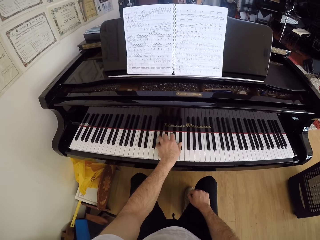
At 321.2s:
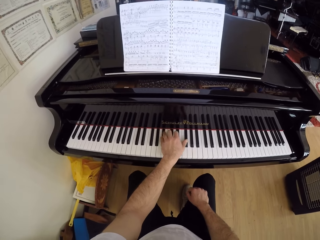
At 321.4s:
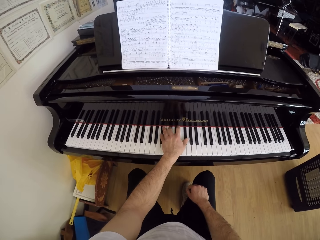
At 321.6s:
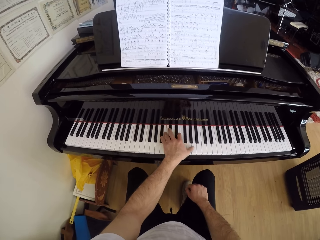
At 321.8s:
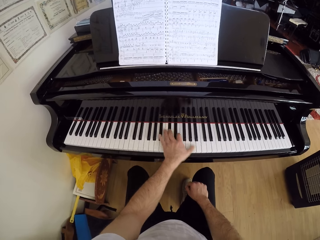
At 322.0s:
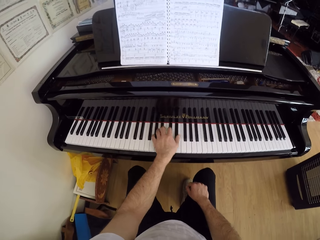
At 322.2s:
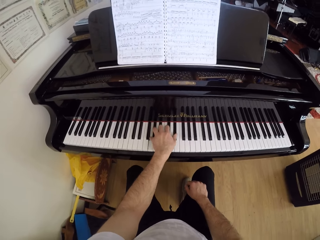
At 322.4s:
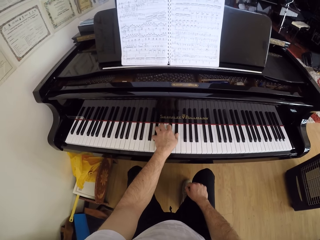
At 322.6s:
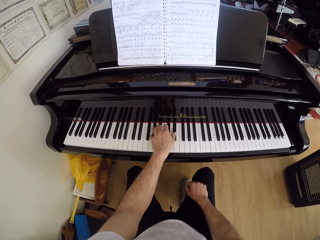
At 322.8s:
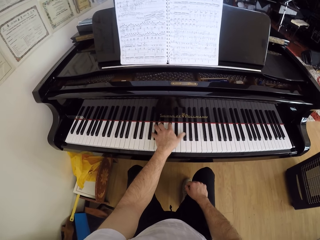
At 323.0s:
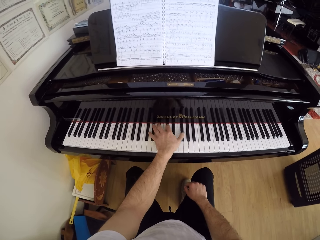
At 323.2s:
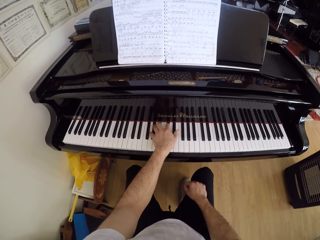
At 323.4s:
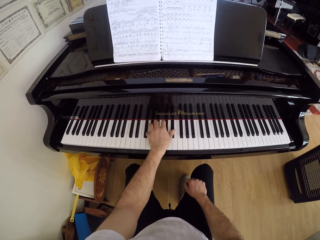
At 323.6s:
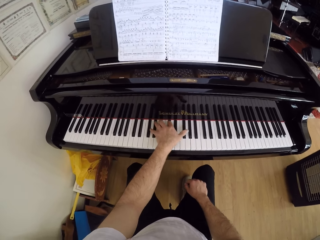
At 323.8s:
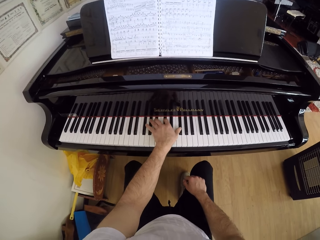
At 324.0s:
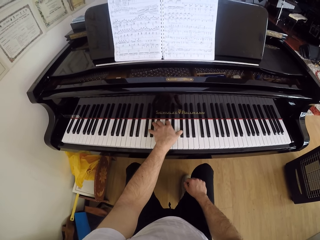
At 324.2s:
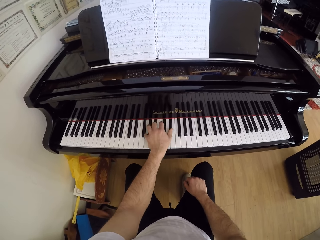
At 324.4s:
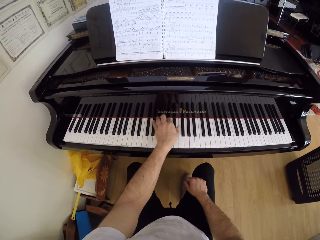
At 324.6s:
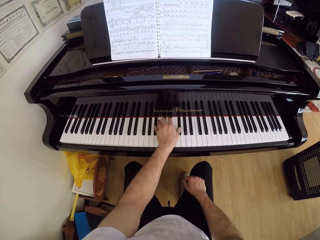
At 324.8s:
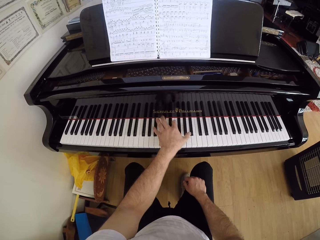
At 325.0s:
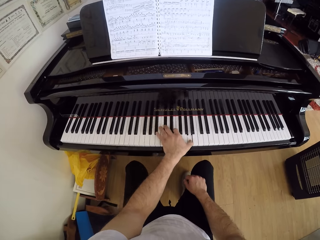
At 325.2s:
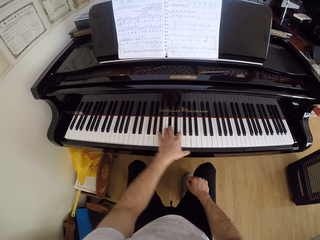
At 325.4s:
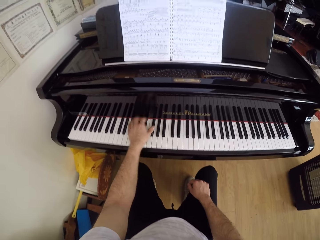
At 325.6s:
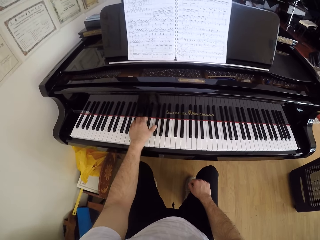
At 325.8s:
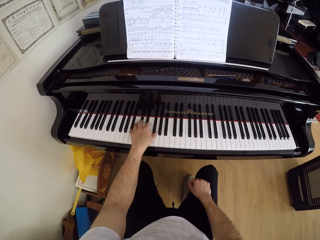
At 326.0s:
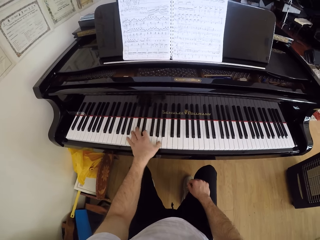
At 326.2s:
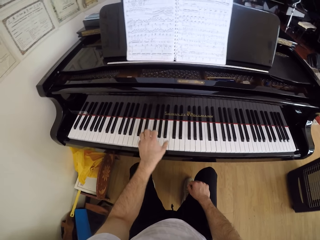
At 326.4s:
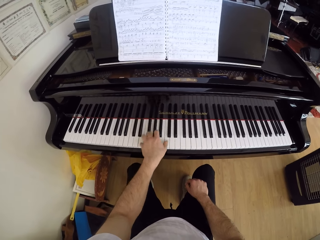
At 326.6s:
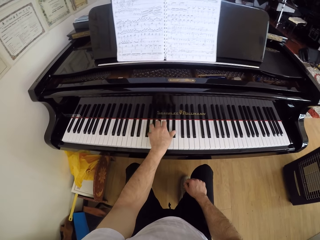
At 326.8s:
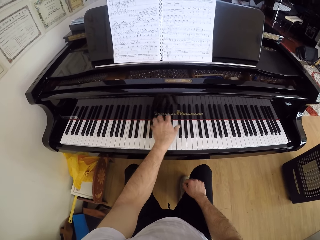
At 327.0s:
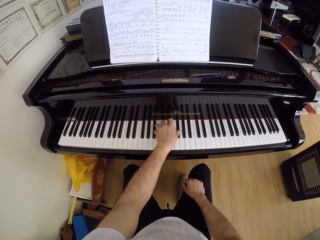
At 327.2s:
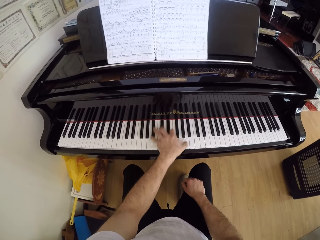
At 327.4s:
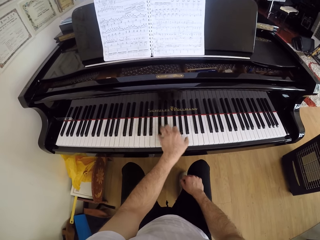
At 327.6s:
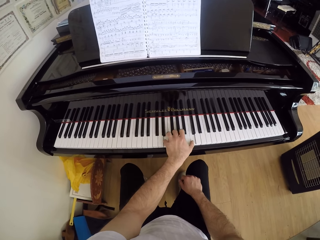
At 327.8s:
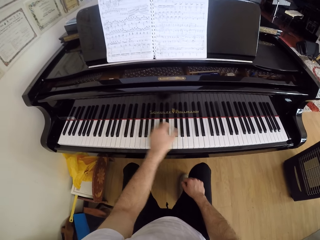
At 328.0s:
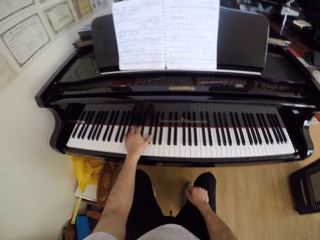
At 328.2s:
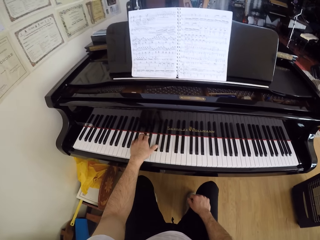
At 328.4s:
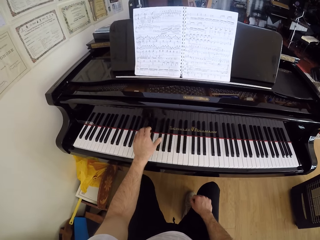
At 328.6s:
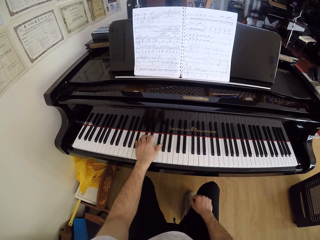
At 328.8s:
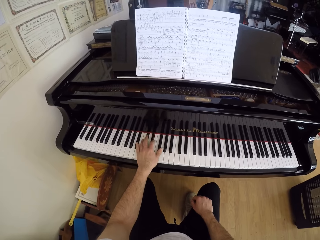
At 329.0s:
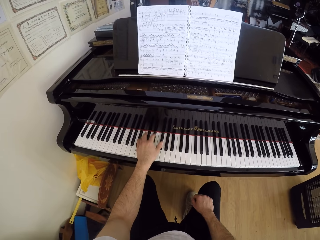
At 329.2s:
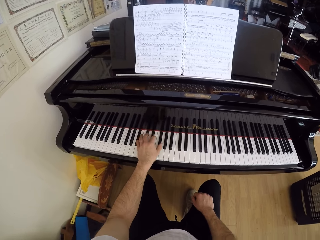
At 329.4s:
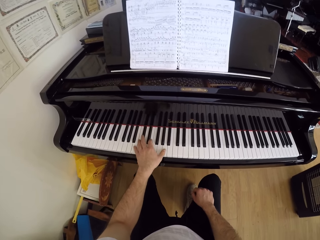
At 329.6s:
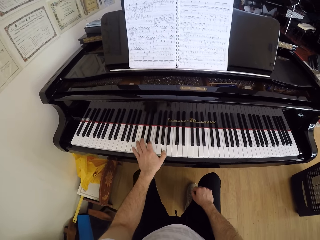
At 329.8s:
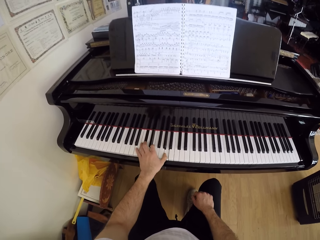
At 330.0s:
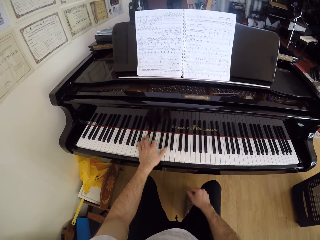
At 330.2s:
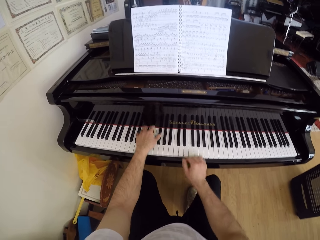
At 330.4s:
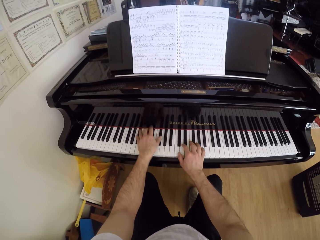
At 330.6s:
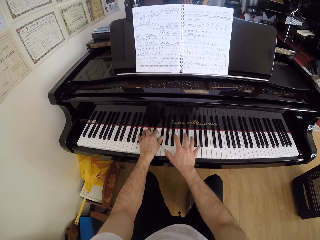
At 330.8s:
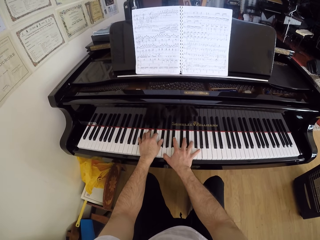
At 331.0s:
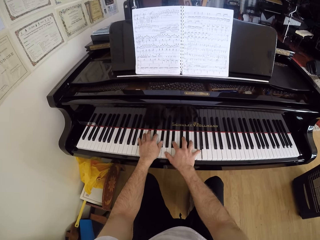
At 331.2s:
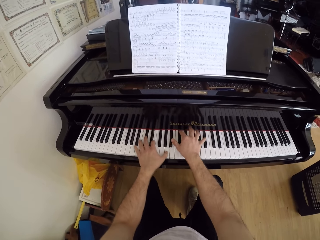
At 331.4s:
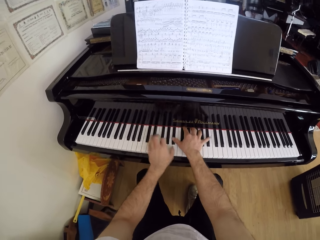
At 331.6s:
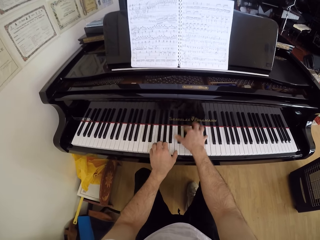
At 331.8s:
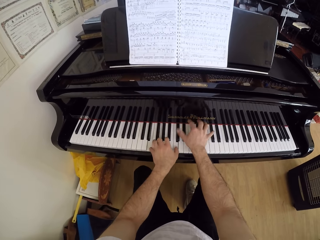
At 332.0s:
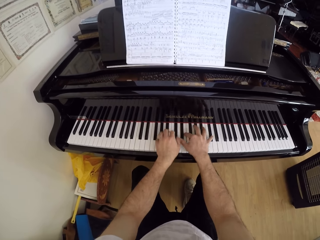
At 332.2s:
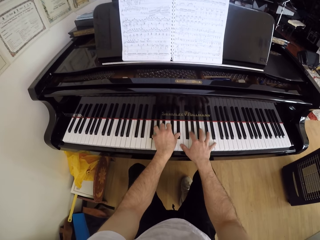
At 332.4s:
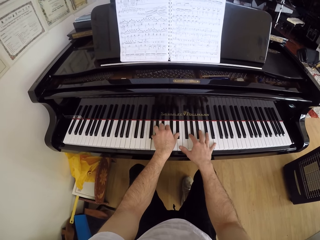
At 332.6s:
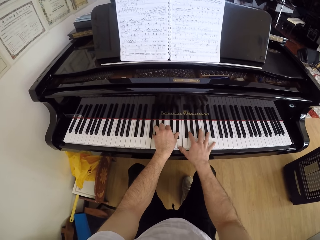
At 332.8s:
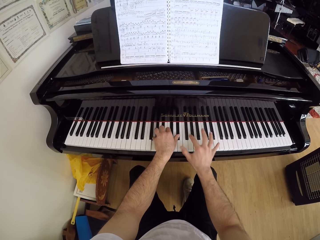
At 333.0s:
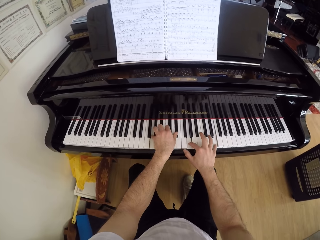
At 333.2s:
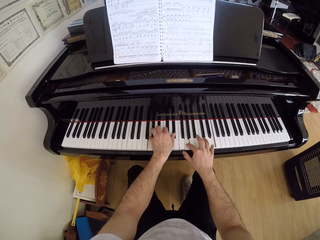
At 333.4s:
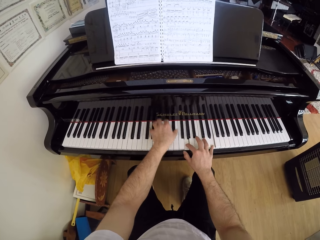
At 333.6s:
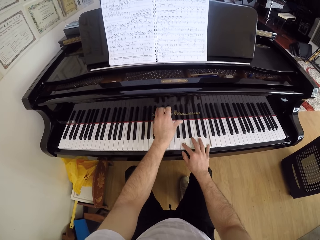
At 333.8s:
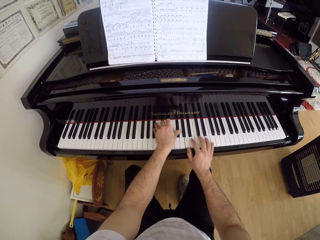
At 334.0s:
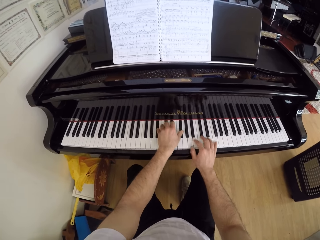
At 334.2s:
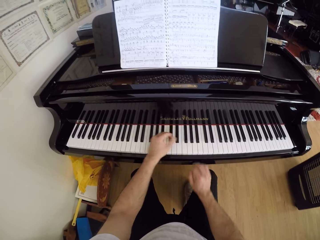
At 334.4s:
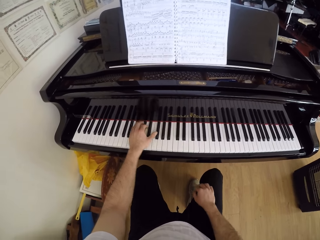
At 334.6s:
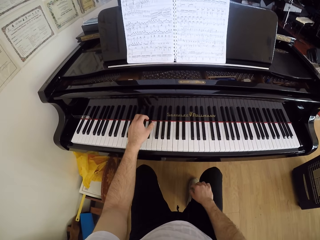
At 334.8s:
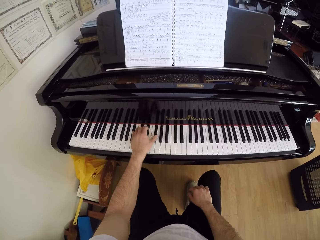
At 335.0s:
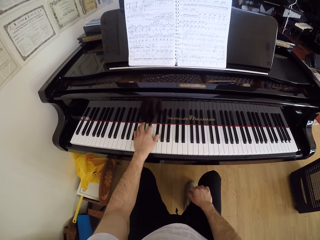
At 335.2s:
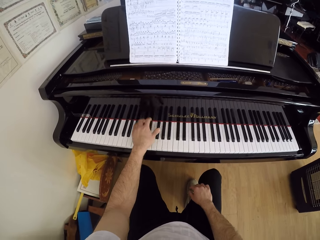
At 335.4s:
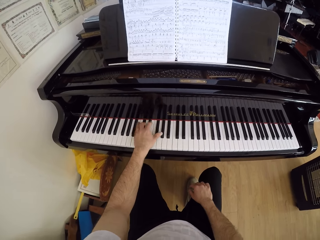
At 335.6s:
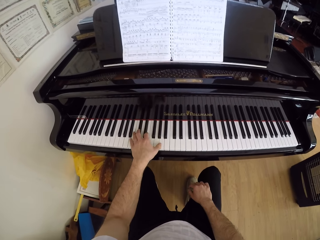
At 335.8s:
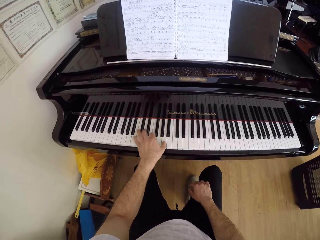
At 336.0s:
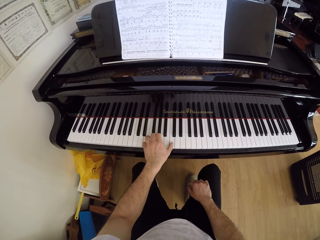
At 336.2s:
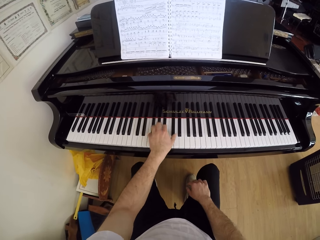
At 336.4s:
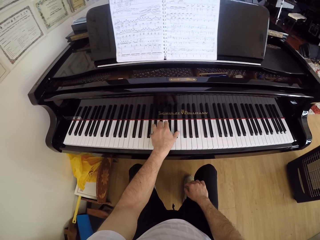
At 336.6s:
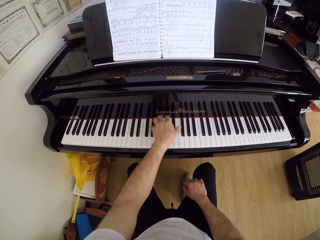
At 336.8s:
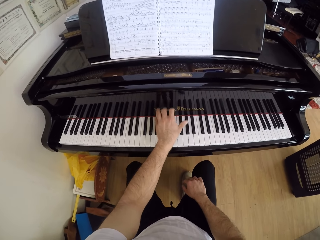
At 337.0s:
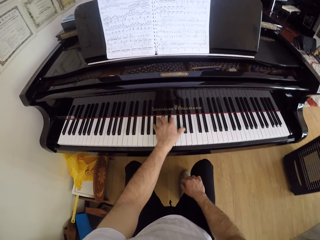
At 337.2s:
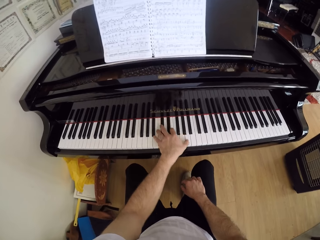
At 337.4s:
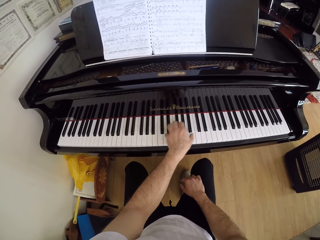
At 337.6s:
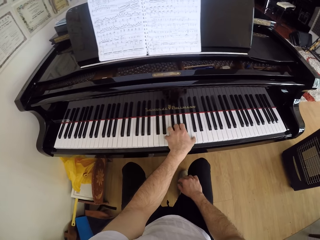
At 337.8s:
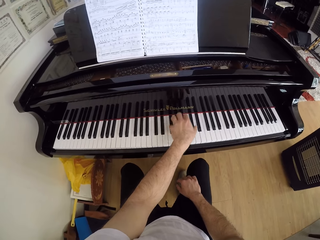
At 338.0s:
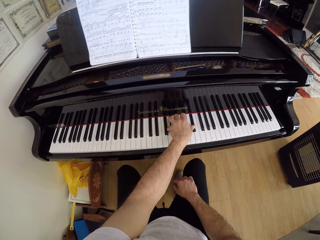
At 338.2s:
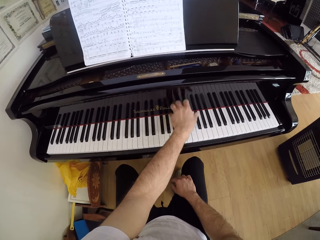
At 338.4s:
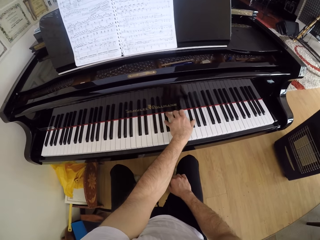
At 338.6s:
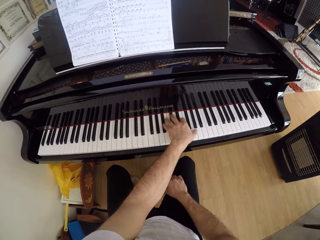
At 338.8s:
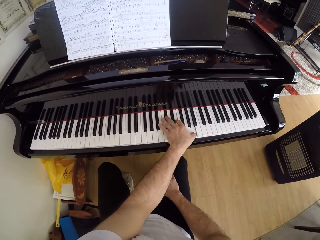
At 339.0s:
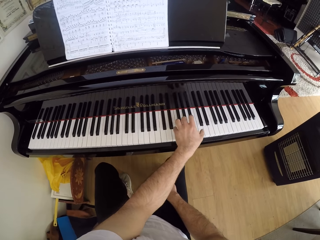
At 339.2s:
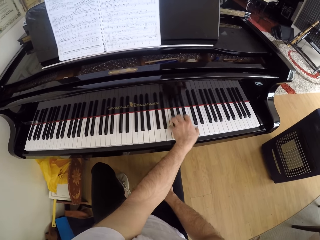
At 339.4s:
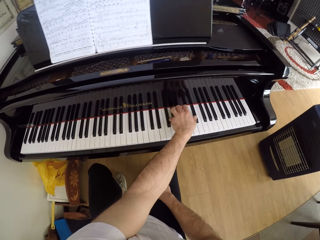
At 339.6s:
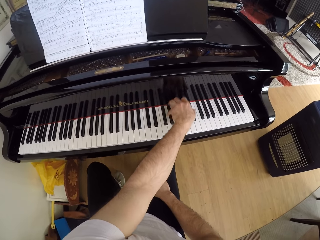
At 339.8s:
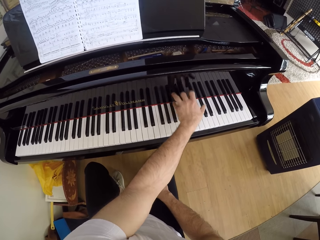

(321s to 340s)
The camera wearer plays the piano keyboard with both hands. He lifts his right hand from the piano keyboard.

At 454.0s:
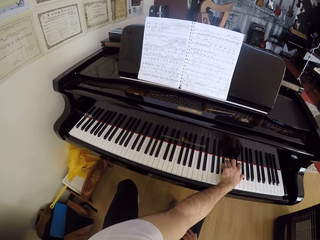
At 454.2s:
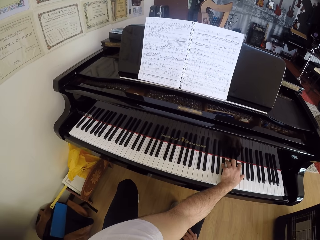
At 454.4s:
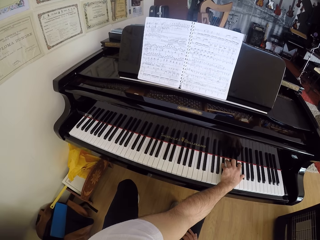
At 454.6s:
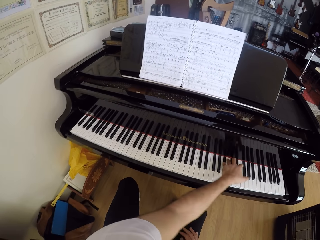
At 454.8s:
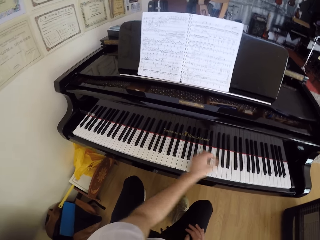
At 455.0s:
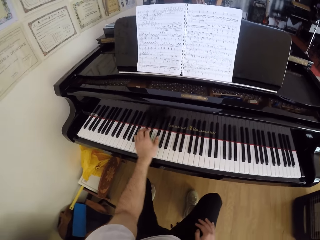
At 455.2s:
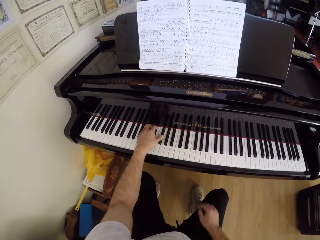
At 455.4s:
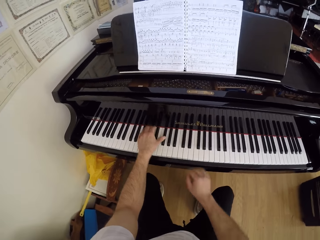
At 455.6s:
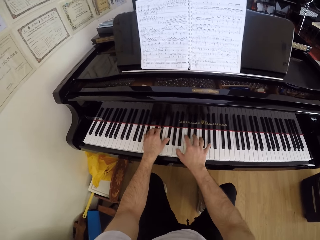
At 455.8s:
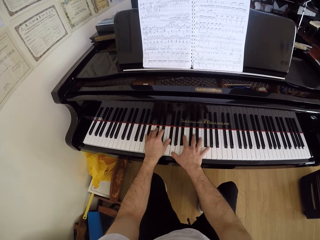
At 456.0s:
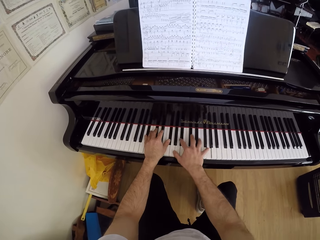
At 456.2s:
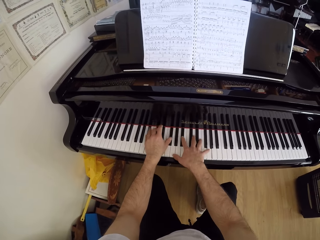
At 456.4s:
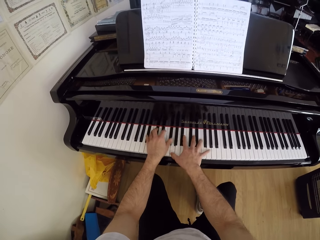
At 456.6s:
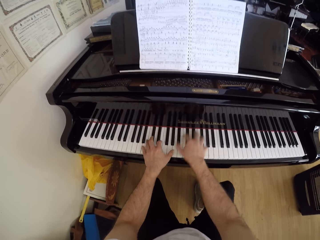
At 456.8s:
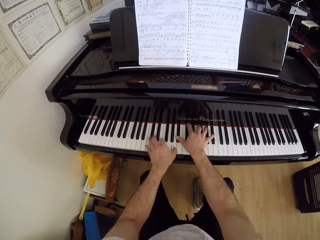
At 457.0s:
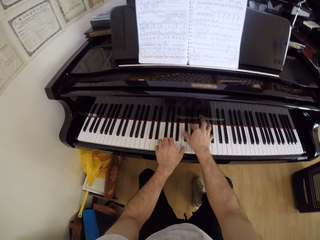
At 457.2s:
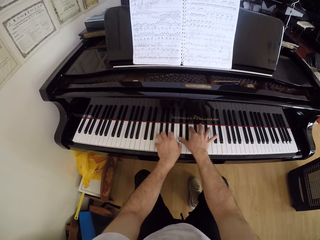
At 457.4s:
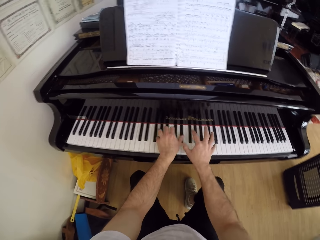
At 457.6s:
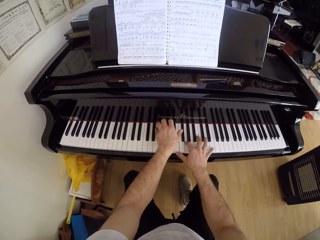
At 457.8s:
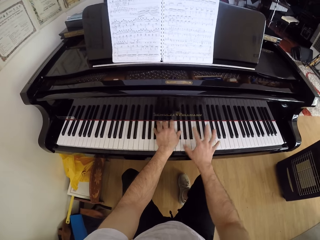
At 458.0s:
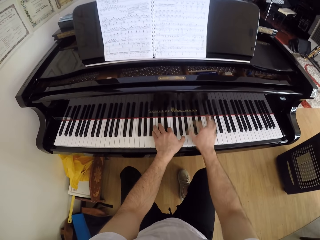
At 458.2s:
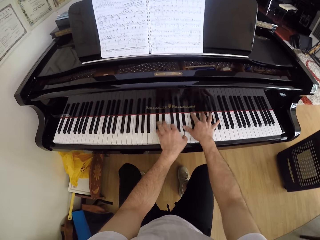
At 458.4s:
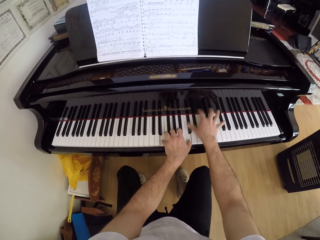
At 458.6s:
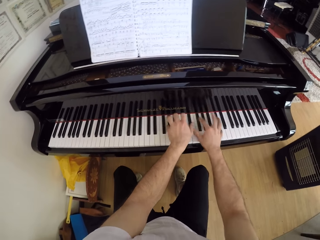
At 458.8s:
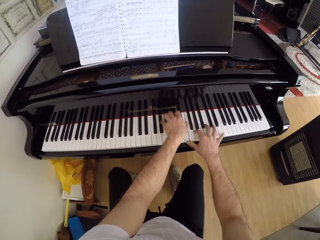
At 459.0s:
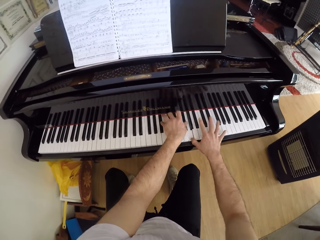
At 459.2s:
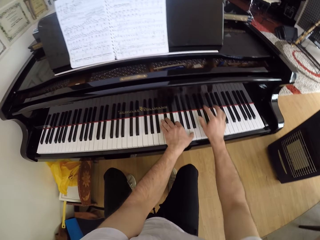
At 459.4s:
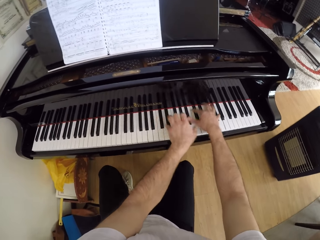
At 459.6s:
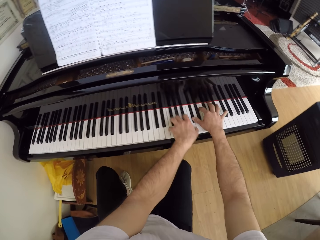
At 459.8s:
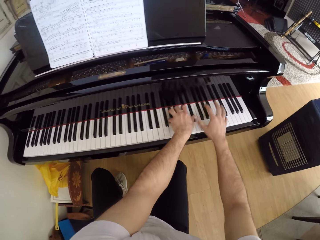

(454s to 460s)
The camera wearer plays the piano keyboard with his left hand. He plays the piano keyboard with both hands.
